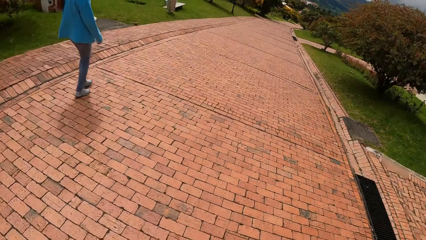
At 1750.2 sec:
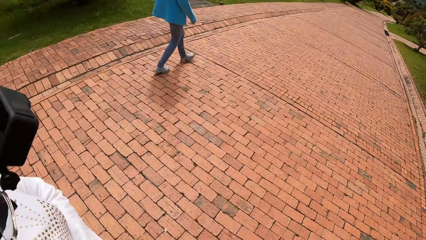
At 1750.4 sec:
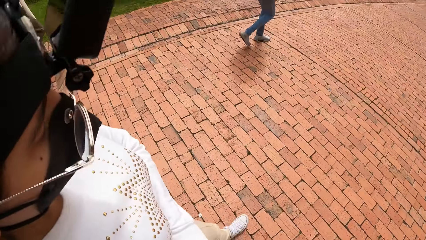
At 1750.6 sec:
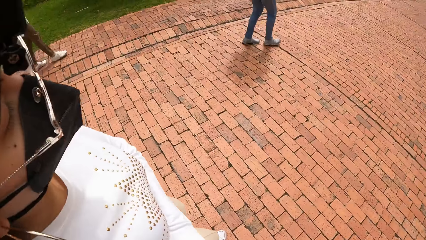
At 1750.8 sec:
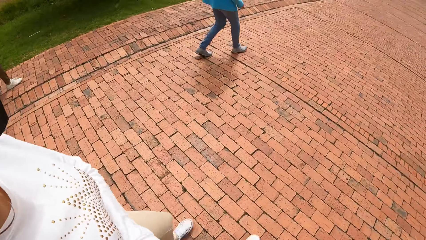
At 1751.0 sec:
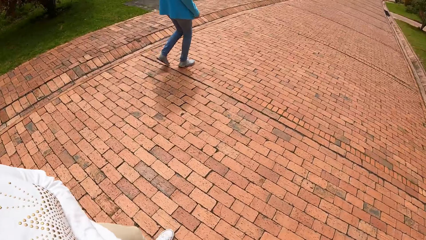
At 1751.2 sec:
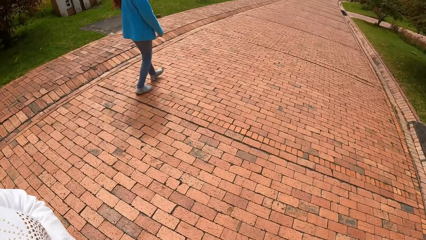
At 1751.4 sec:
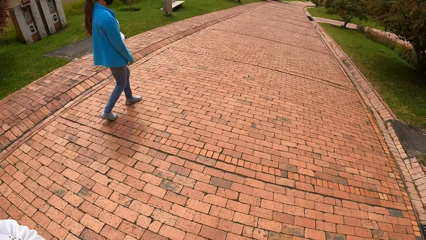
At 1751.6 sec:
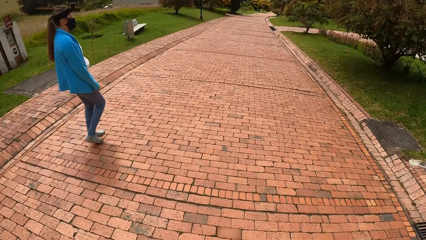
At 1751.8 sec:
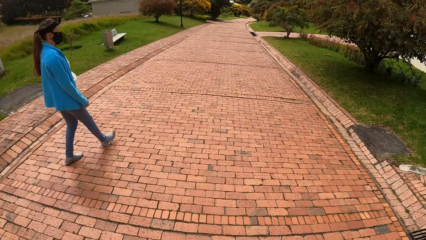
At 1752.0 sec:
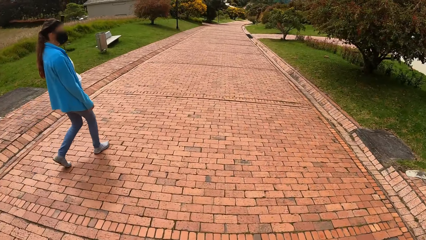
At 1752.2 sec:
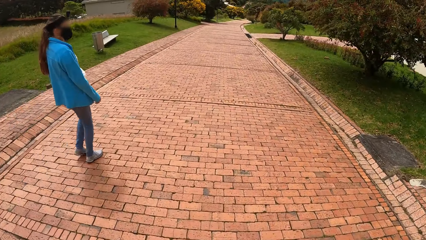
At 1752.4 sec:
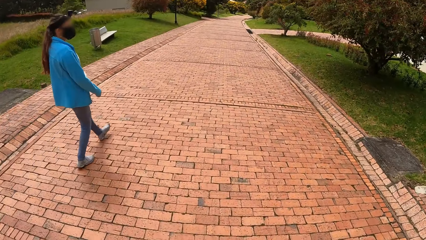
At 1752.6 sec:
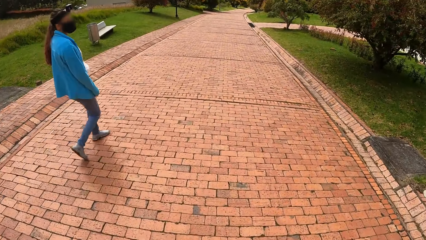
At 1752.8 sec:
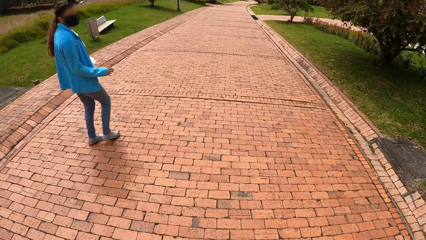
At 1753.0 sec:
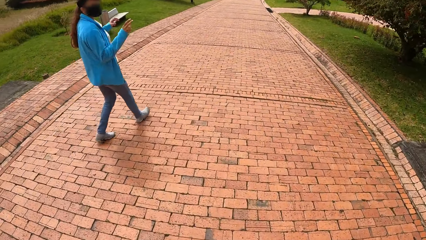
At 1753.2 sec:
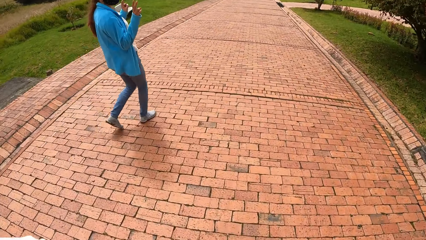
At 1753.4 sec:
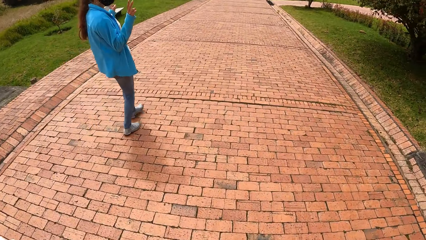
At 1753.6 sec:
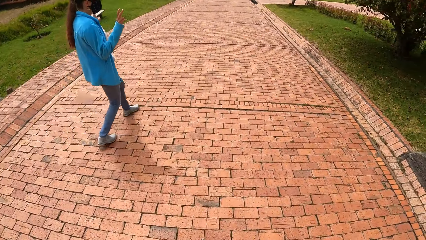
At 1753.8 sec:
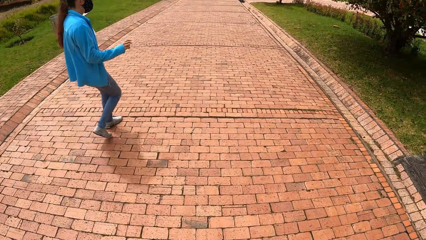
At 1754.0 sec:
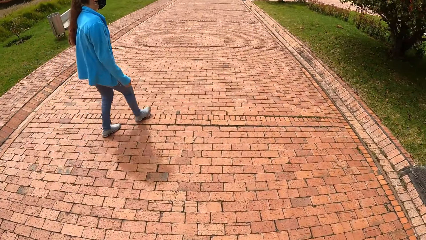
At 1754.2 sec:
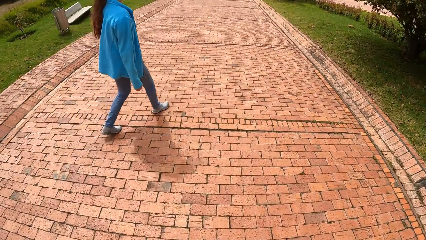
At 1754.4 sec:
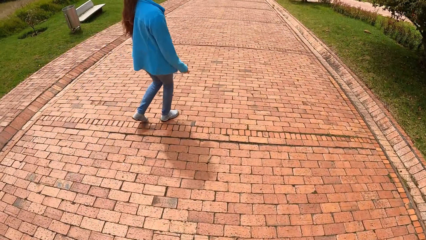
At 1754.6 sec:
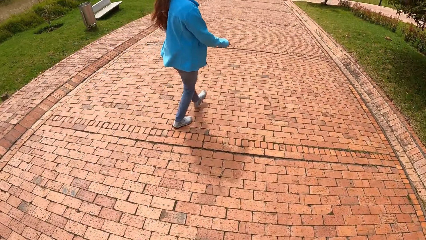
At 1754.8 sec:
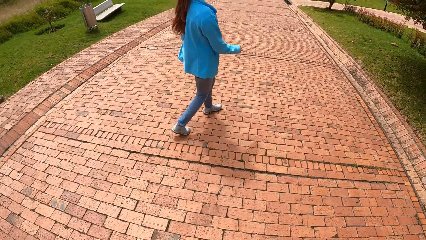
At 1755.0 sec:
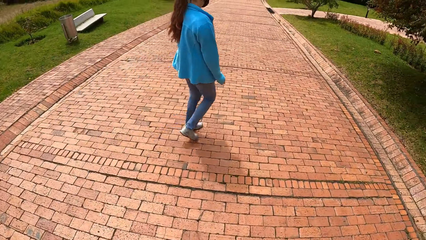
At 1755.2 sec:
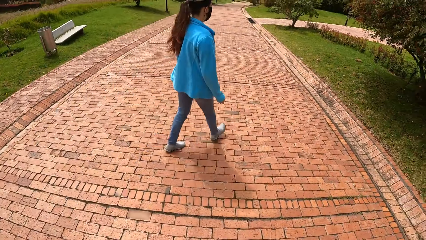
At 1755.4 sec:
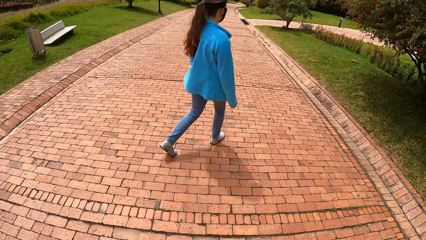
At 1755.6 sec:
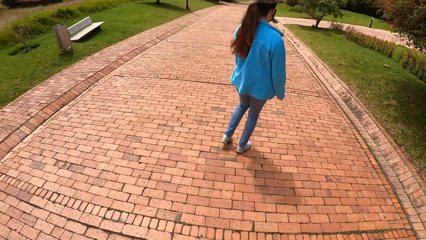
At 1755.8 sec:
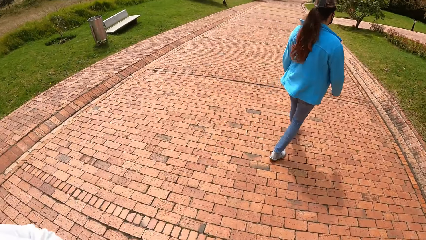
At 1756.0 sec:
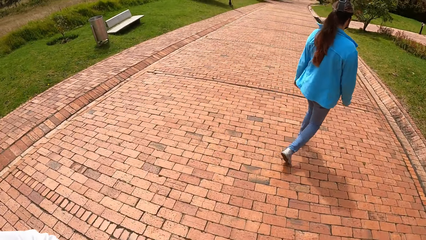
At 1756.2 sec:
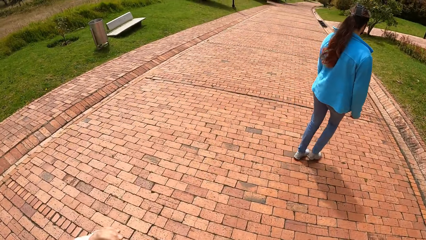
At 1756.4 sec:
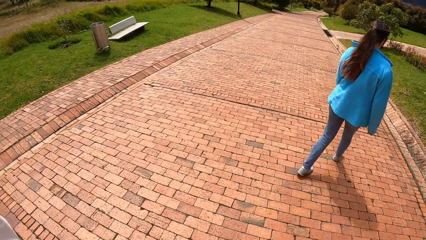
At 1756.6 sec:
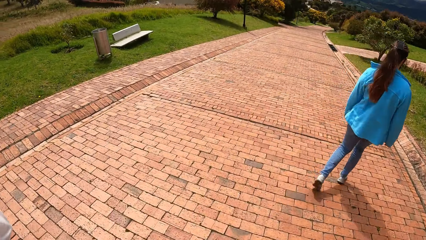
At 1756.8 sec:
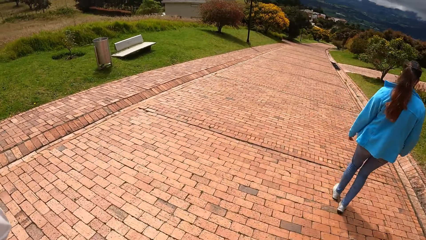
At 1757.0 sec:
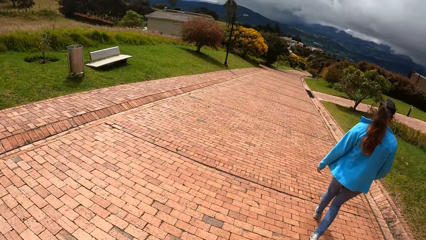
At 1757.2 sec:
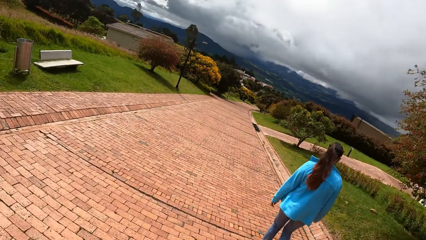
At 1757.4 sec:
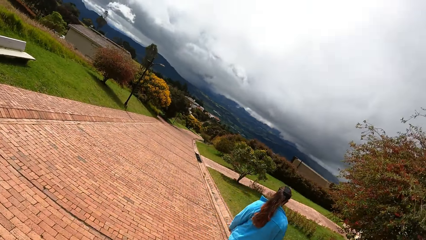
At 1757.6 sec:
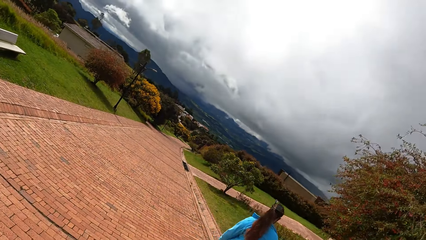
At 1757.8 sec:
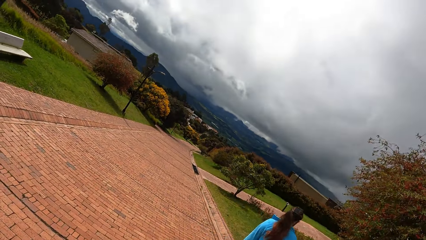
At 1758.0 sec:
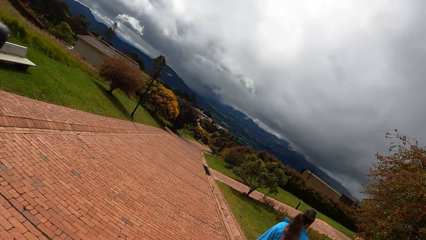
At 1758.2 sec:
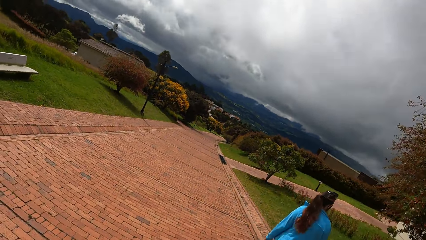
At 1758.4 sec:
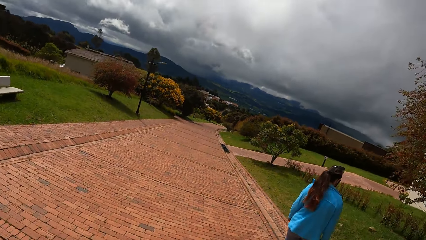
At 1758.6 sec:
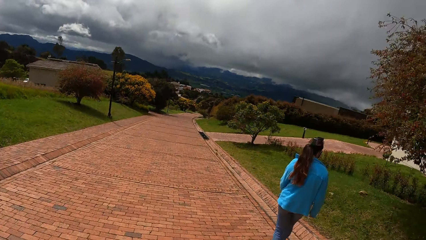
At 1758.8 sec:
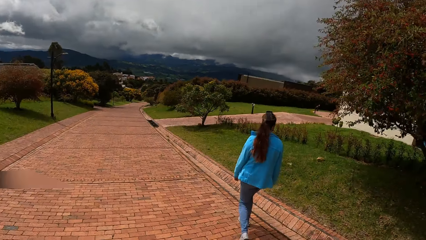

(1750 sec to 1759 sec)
A woman throws peace signs. The woman raises both hands.

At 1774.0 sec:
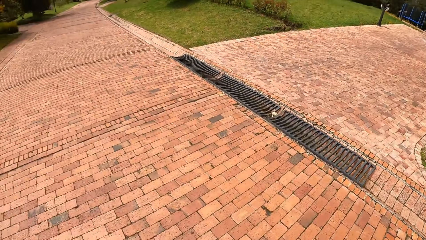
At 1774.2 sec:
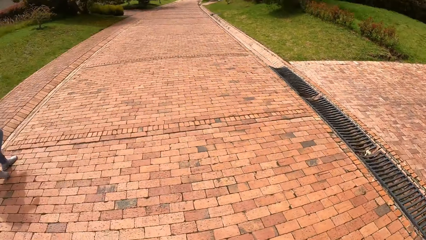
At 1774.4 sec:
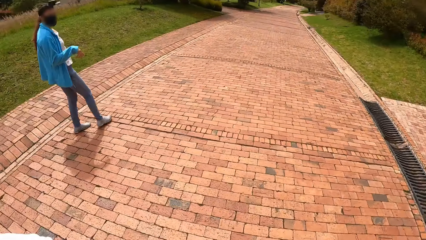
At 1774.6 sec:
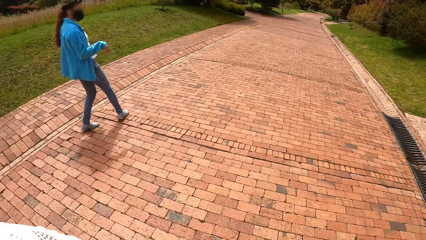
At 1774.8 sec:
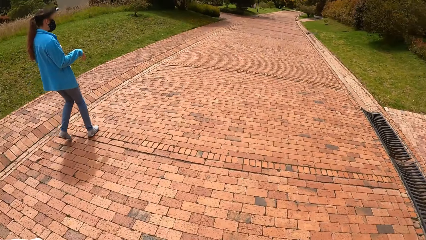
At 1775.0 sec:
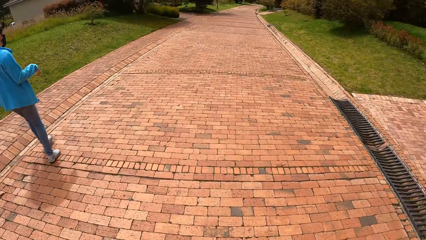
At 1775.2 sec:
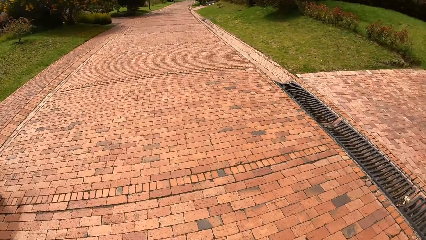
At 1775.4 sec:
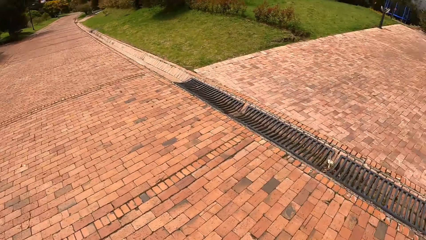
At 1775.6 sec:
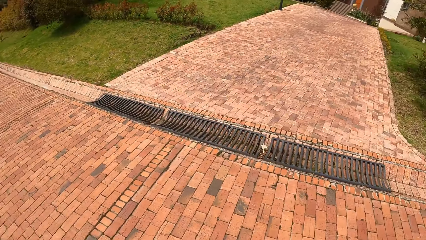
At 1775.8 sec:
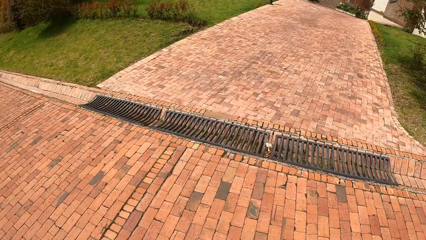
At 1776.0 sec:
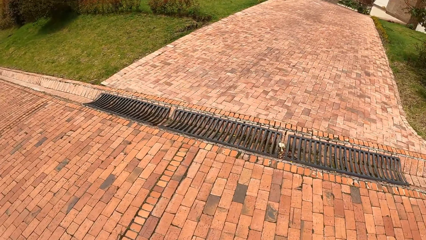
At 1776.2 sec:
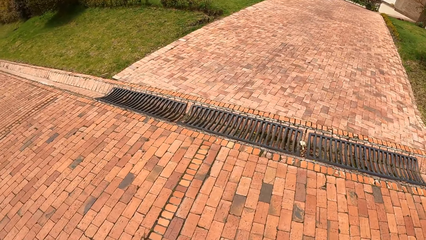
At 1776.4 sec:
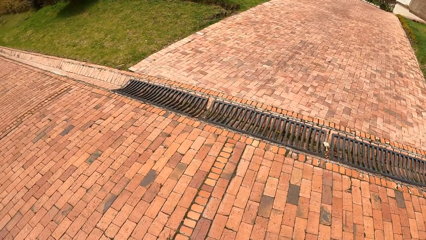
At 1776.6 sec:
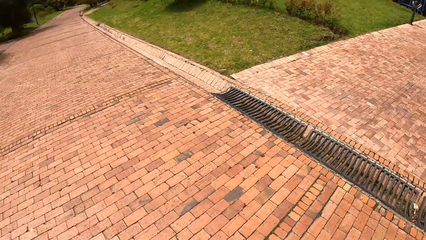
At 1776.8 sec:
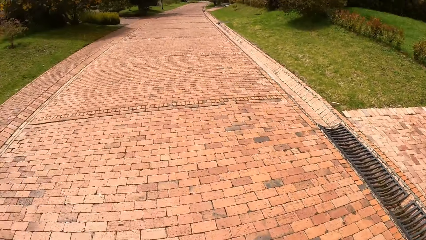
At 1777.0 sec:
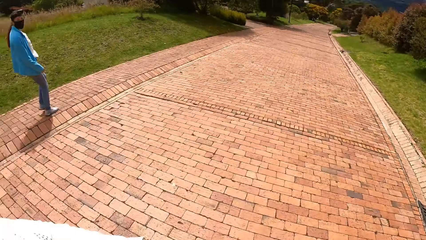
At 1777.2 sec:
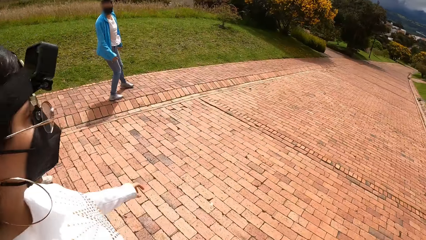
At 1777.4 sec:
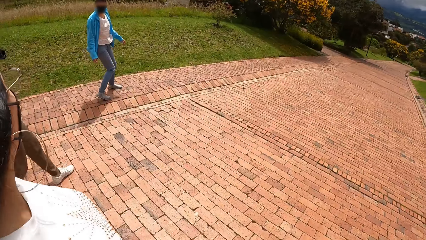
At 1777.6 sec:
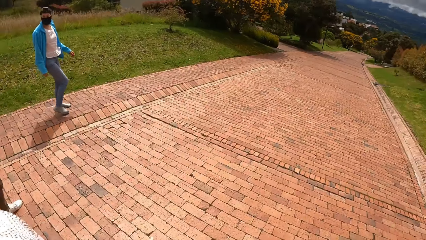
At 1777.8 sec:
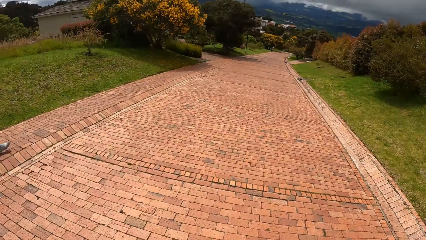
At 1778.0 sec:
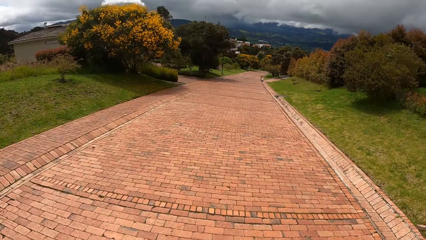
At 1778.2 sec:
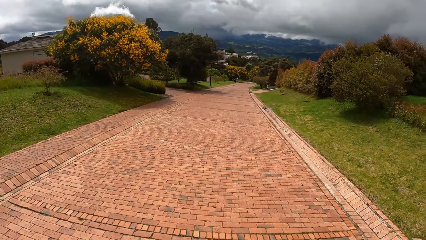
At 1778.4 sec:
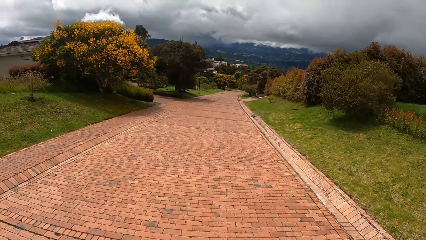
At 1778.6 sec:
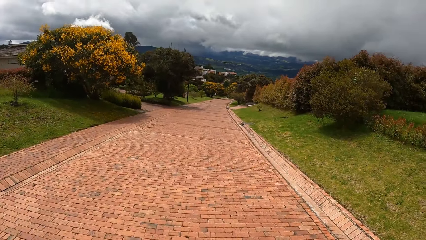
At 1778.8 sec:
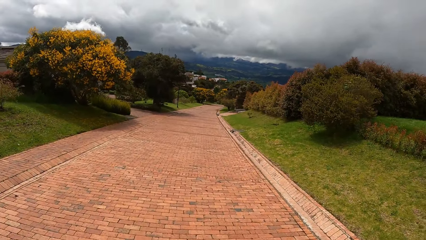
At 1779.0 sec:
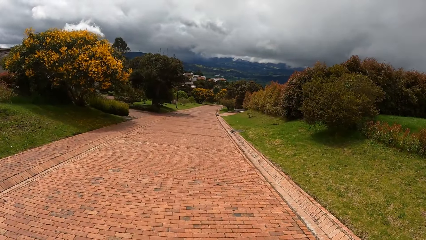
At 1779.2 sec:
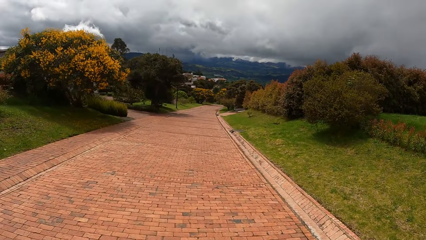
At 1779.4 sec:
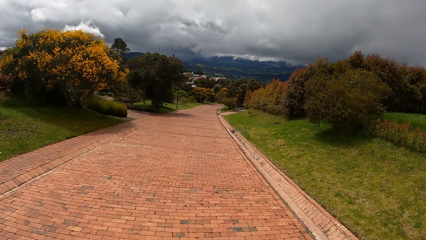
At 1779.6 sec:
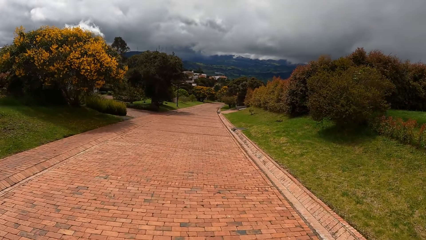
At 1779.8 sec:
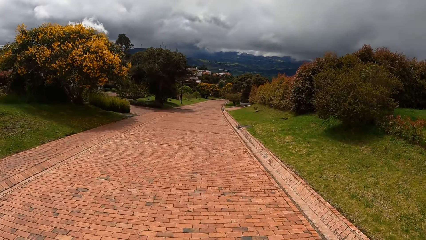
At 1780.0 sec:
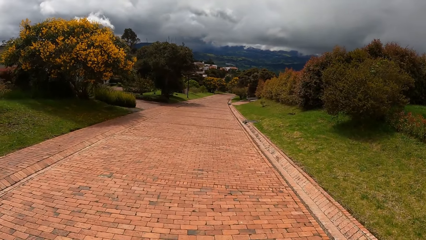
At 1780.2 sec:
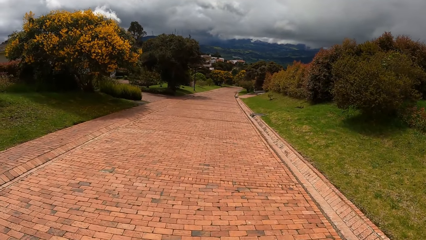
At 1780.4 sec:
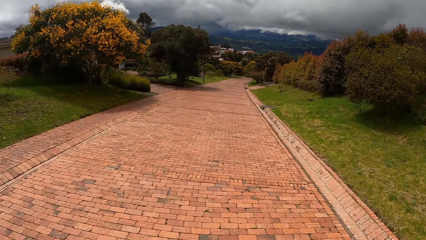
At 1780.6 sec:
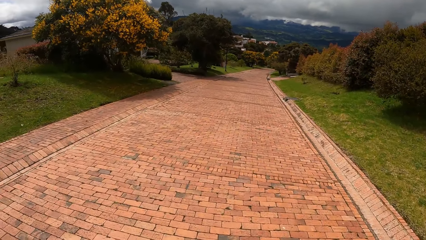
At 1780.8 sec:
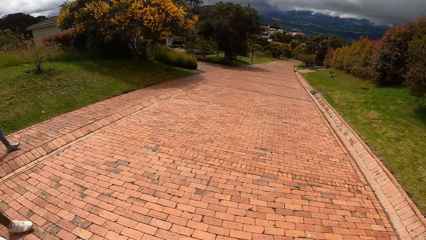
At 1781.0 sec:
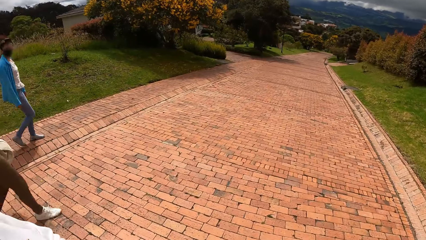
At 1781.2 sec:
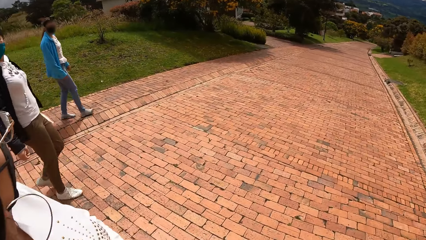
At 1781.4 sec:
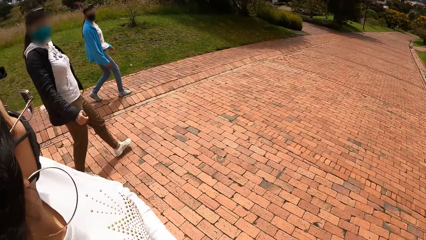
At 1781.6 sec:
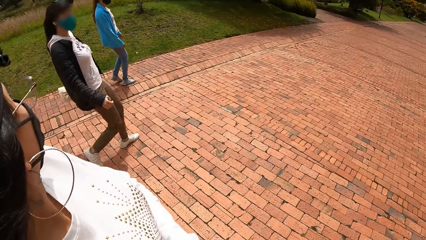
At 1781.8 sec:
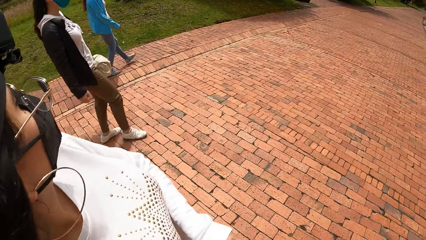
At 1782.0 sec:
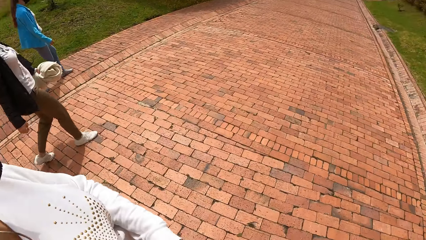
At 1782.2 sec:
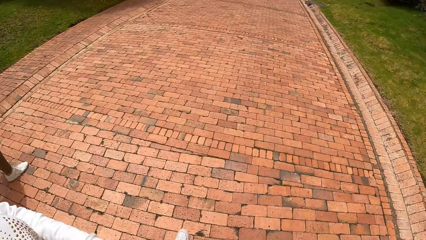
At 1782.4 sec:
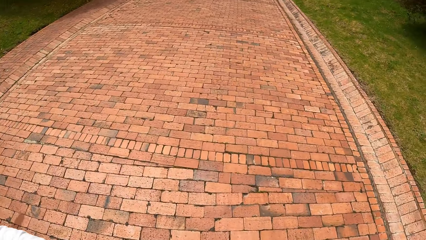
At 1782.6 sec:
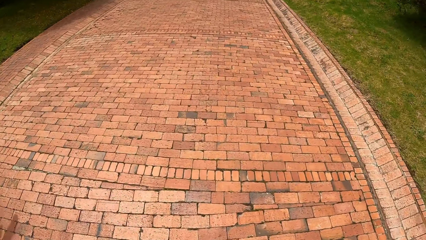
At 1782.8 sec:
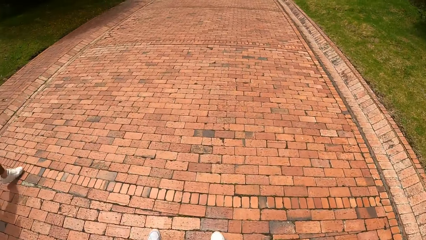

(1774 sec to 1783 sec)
The camera wearer looks around the compound.
